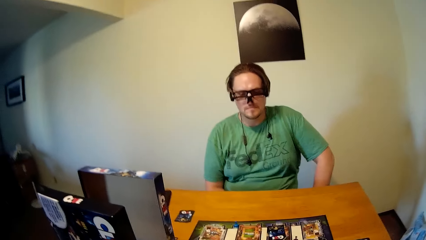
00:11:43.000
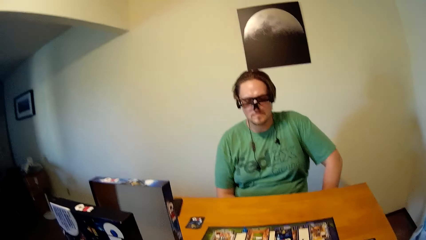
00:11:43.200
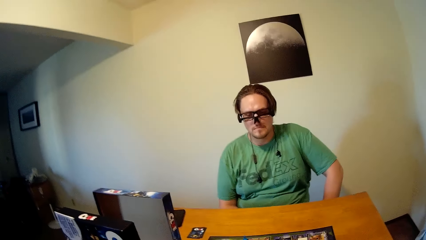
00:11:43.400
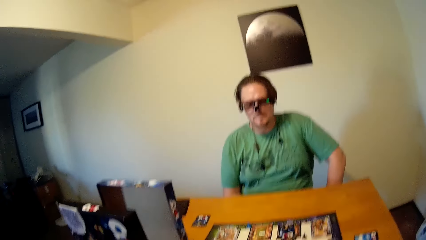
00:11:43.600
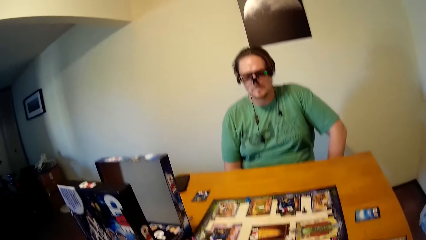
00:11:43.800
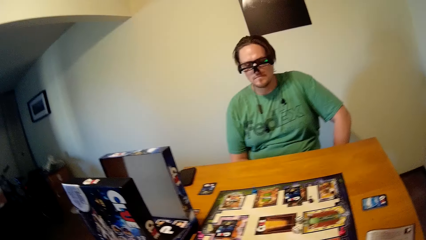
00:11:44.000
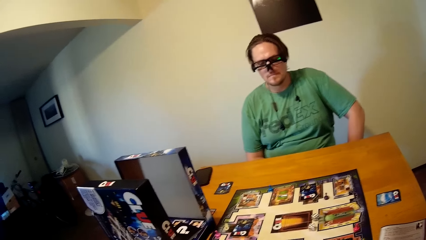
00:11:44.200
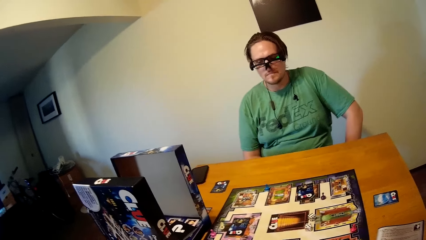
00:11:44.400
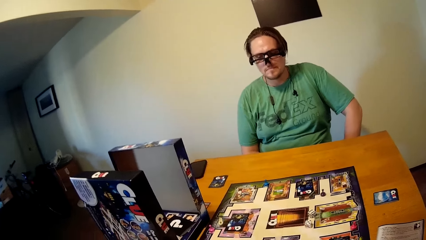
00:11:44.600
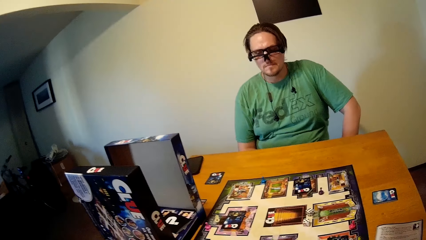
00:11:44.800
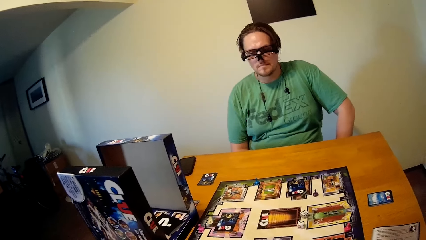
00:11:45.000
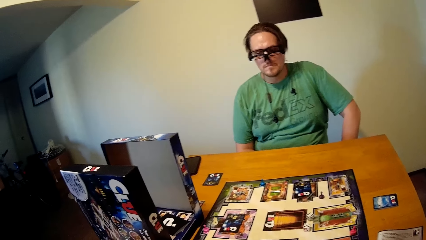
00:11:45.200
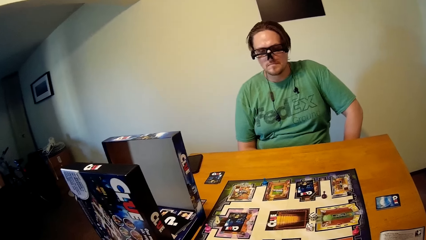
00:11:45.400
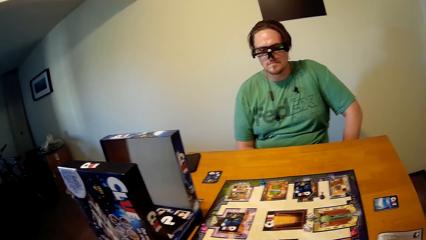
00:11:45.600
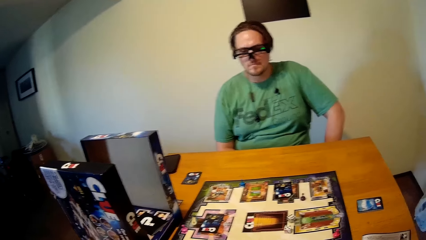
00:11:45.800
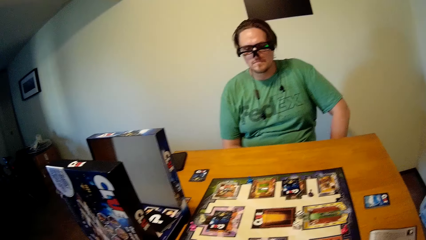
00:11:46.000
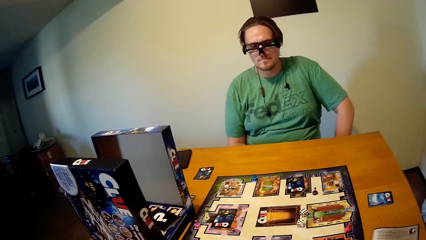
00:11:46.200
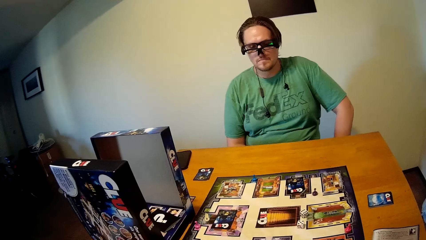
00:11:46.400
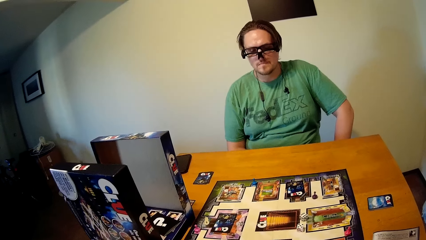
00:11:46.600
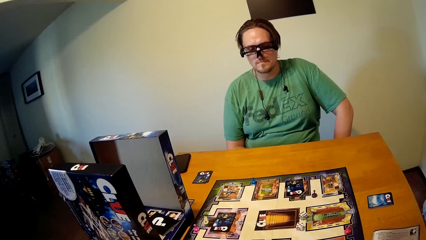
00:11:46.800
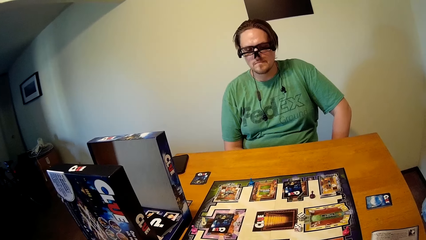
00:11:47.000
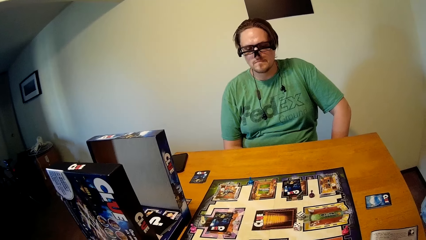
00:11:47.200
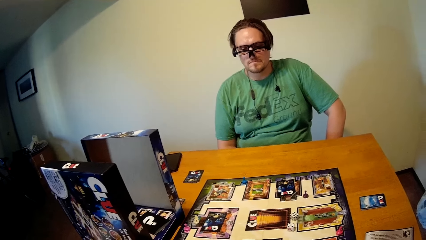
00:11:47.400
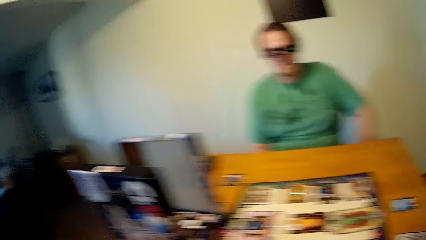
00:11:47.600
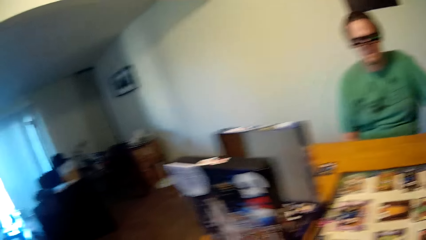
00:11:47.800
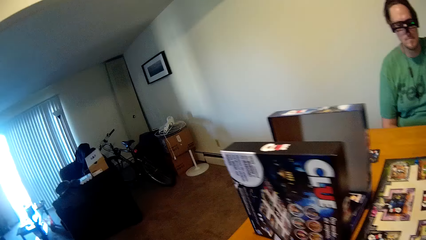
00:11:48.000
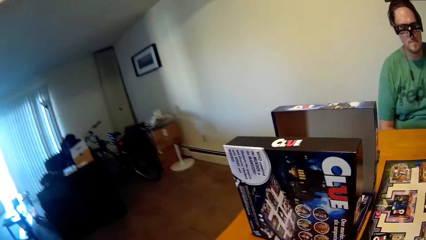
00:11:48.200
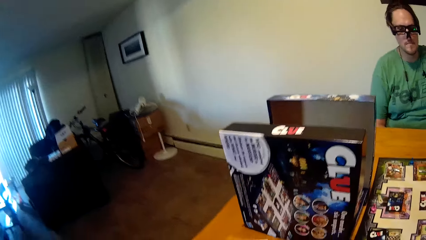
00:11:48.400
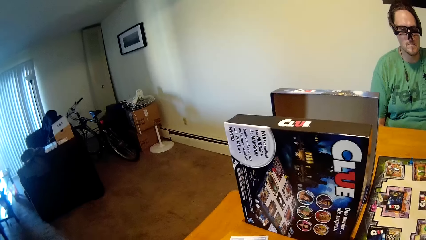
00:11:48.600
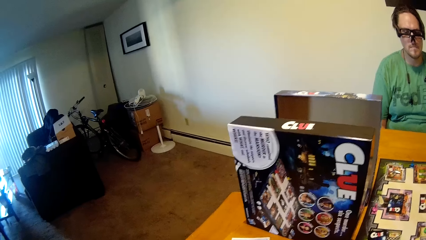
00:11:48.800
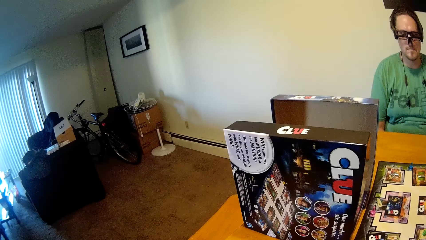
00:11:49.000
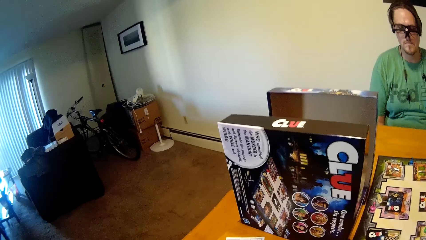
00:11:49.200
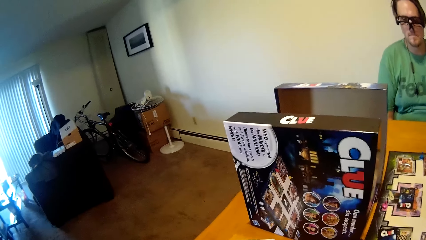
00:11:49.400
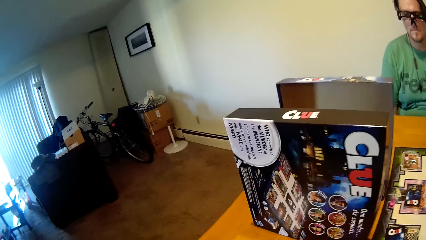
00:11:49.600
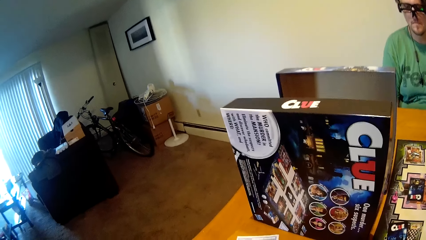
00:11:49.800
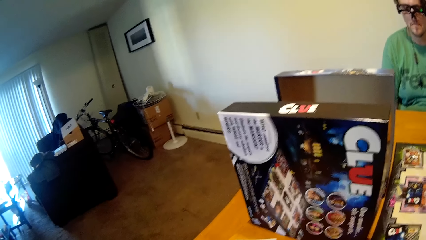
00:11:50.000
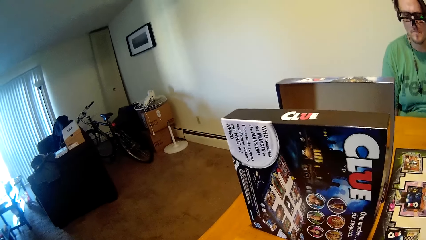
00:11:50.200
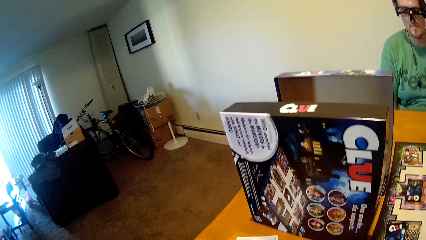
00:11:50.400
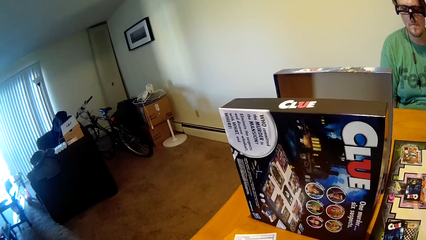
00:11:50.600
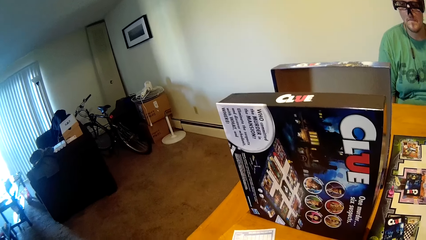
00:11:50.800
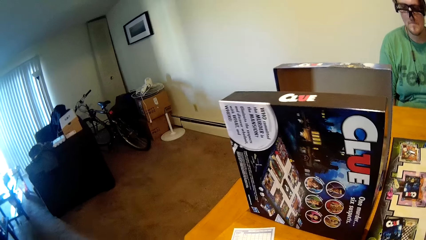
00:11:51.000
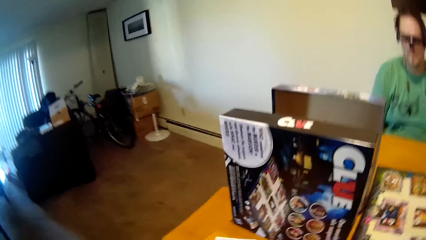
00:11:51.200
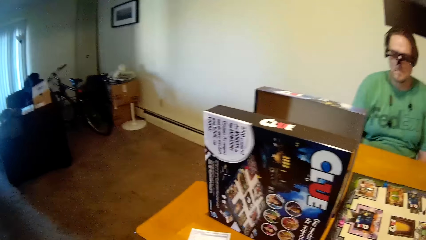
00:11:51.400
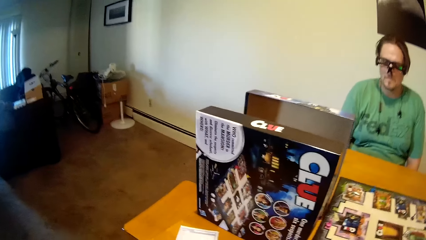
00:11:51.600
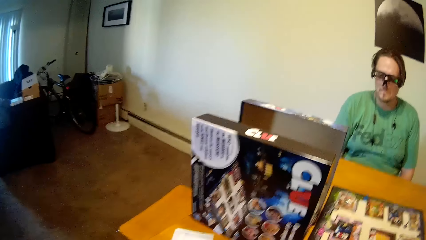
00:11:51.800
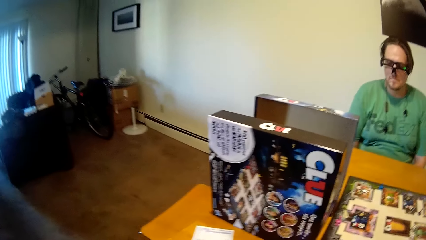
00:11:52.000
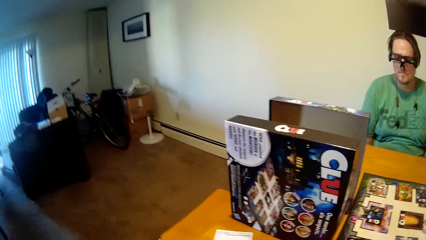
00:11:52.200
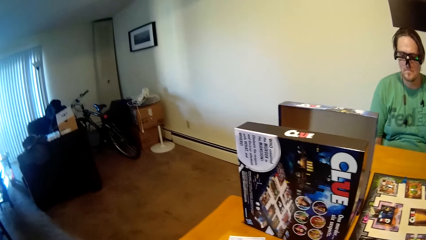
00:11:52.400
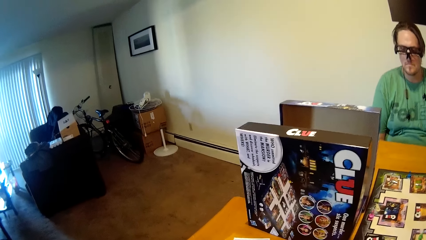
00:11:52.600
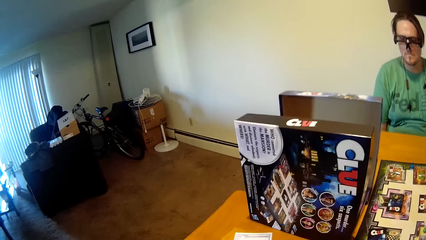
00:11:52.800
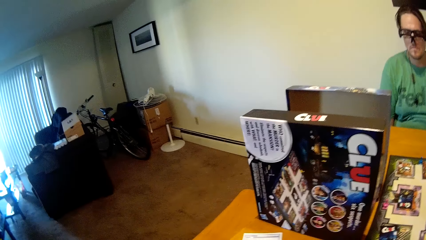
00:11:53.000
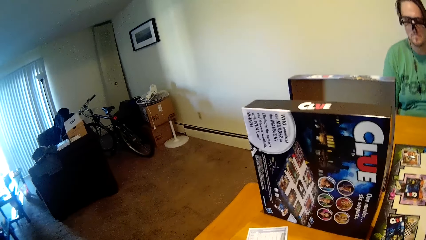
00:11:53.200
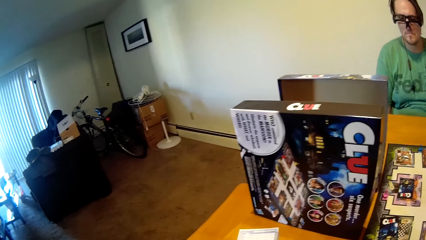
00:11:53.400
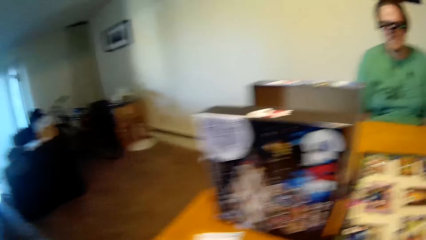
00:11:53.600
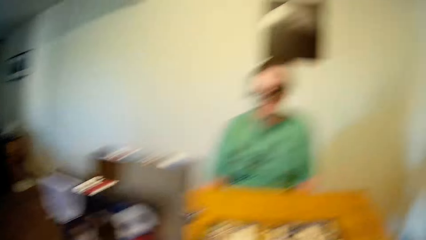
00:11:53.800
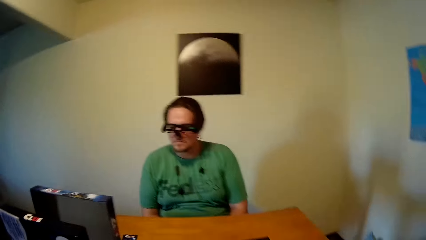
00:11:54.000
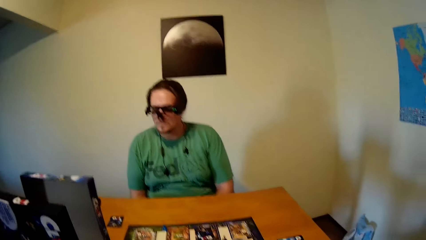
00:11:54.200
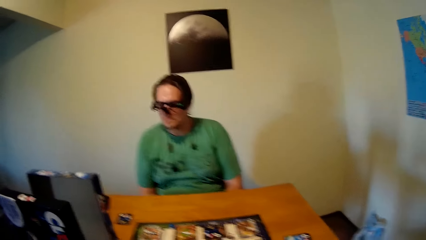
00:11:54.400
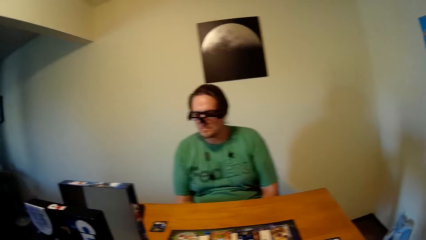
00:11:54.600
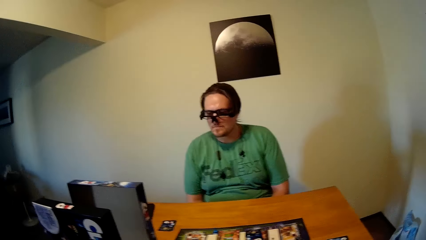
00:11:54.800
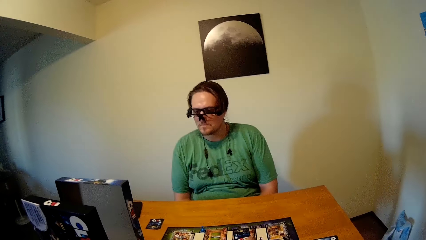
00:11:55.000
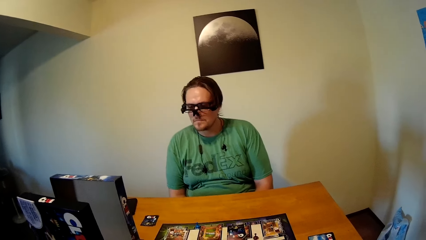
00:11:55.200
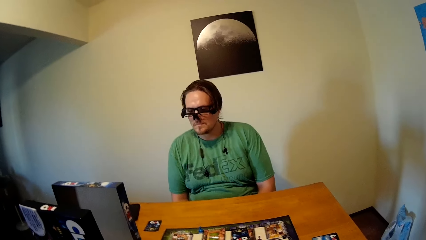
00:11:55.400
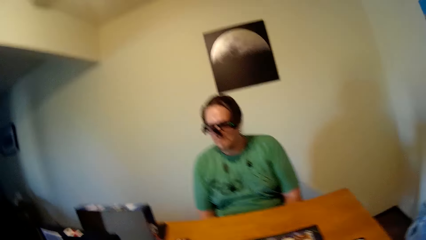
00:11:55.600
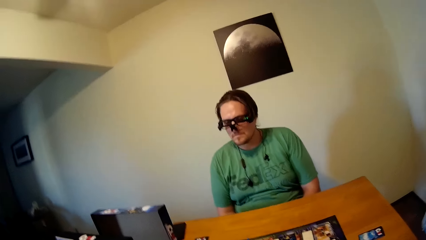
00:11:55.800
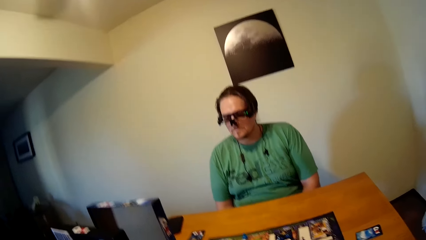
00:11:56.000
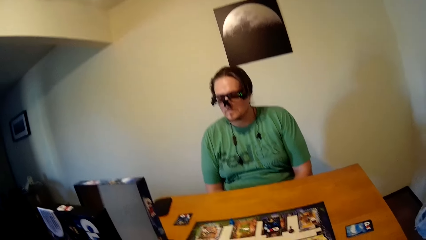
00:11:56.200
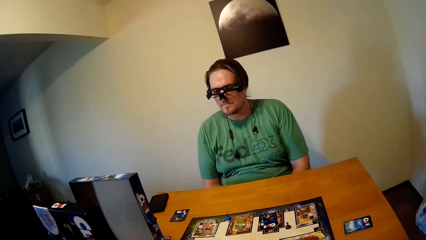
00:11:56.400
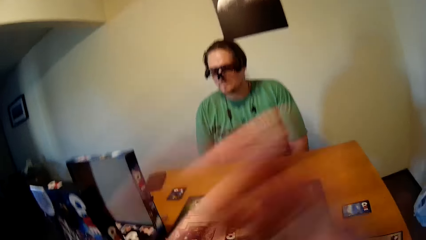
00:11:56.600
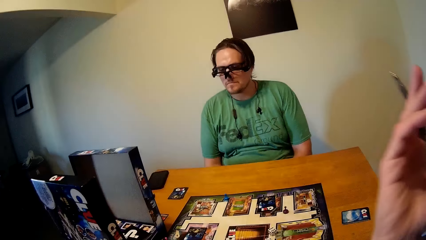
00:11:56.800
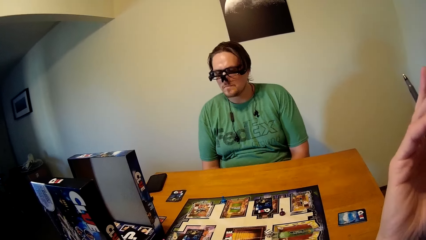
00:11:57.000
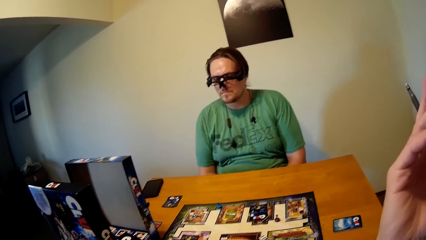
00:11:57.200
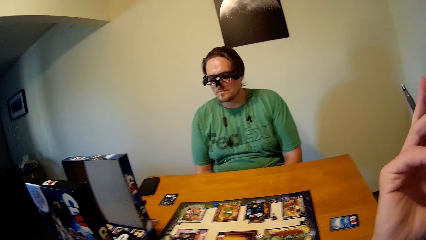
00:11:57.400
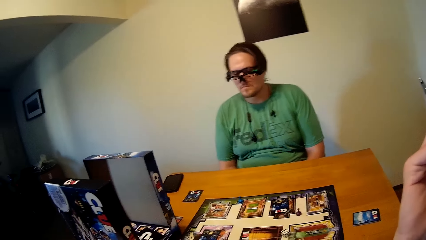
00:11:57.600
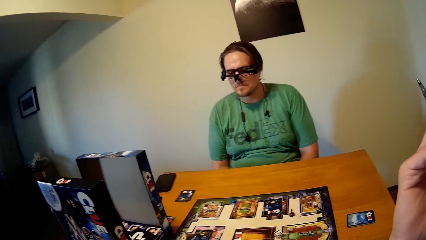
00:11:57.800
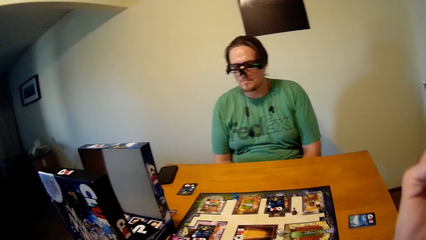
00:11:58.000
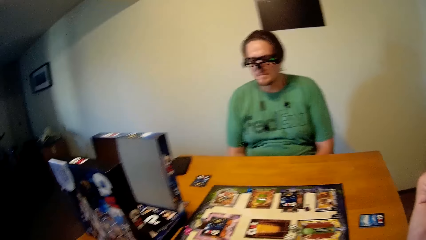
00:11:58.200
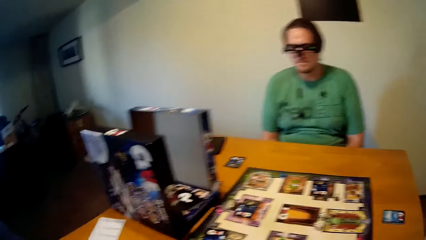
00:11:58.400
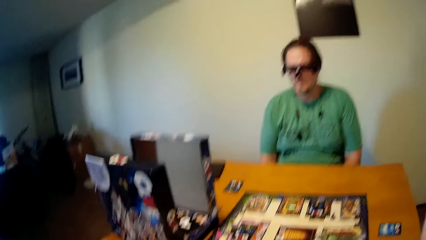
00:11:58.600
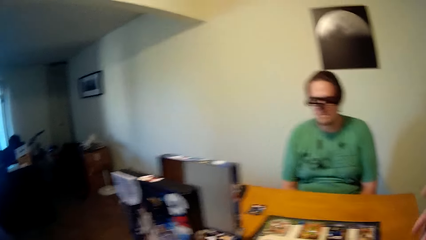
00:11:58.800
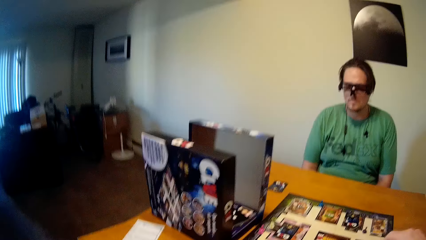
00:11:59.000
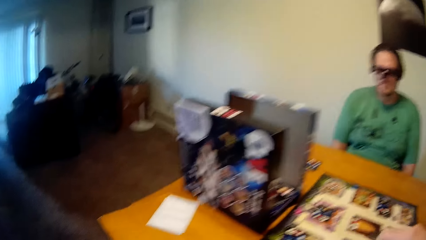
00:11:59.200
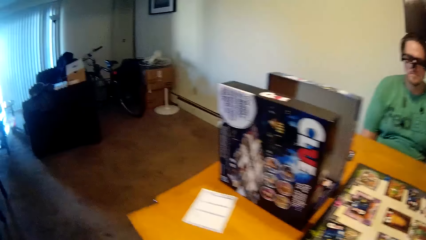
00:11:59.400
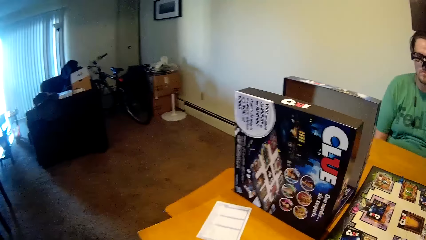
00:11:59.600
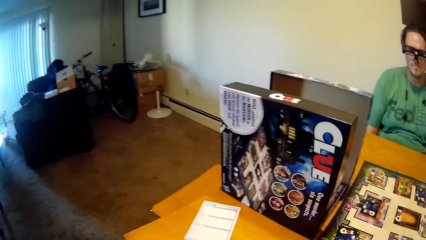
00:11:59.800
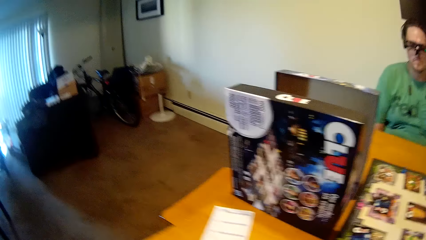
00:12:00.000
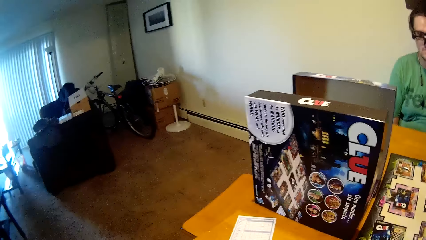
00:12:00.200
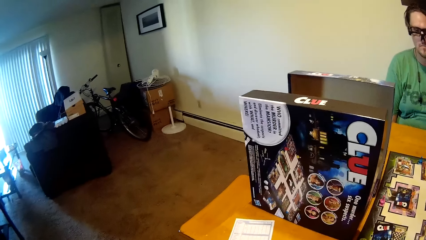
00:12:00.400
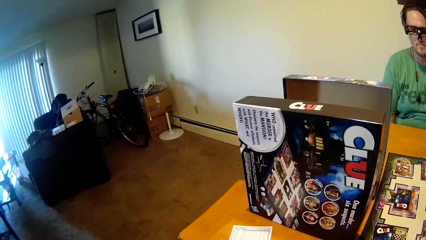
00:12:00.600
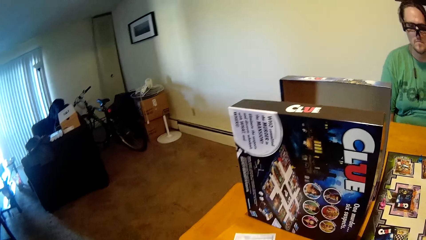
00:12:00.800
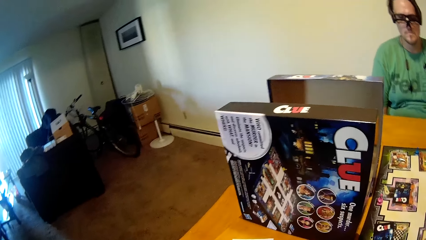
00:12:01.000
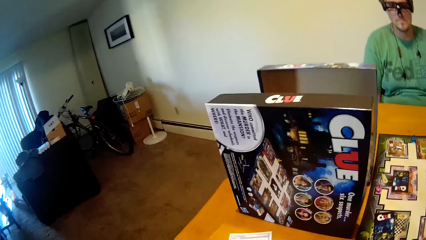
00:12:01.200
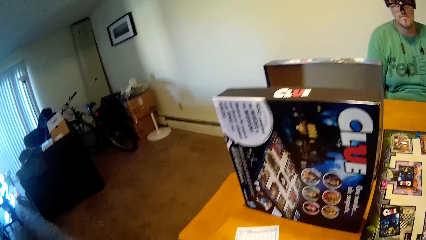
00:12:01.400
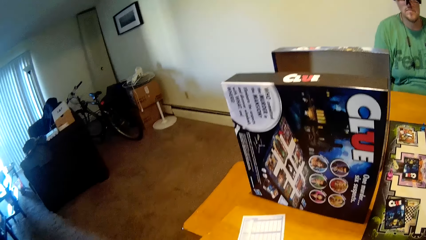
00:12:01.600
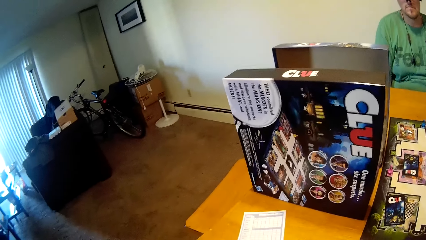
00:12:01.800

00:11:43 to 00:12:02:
The camera wearer looks around the house. He flips his right hand with a pen in it.
